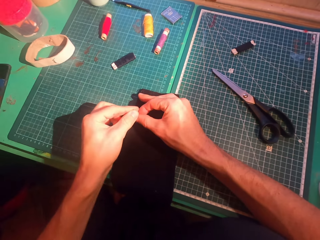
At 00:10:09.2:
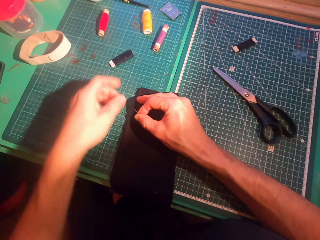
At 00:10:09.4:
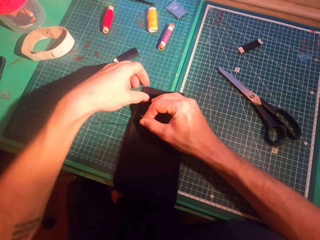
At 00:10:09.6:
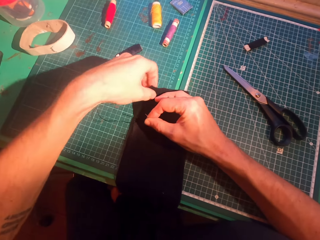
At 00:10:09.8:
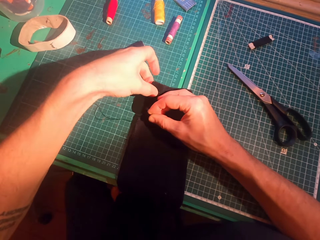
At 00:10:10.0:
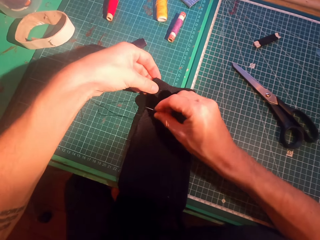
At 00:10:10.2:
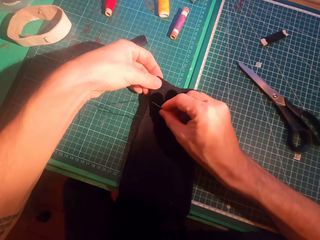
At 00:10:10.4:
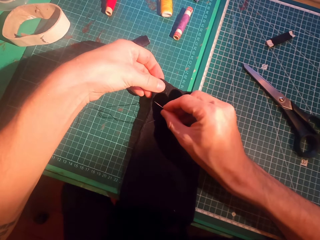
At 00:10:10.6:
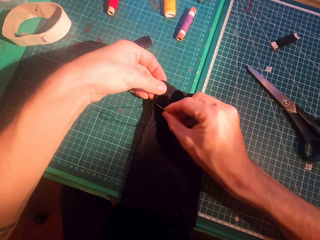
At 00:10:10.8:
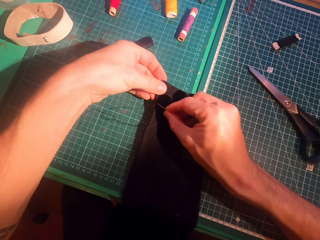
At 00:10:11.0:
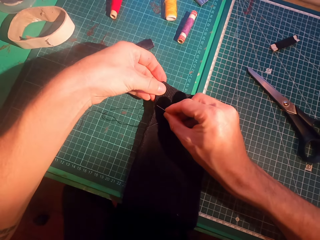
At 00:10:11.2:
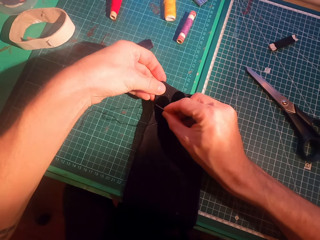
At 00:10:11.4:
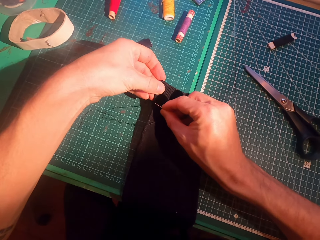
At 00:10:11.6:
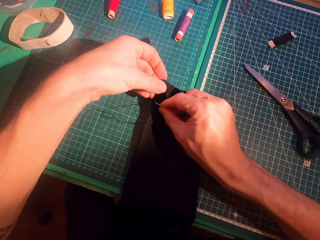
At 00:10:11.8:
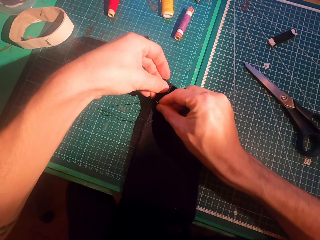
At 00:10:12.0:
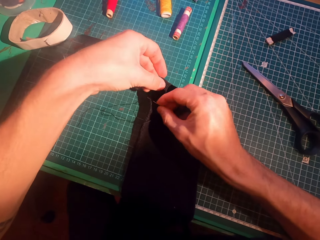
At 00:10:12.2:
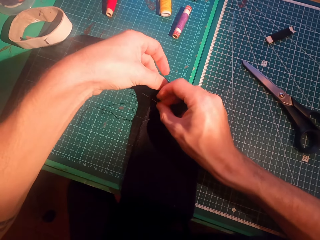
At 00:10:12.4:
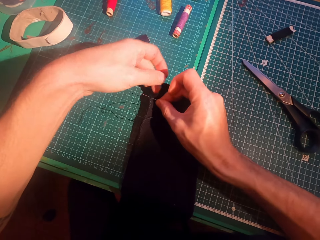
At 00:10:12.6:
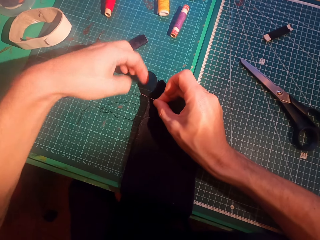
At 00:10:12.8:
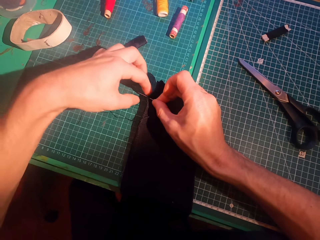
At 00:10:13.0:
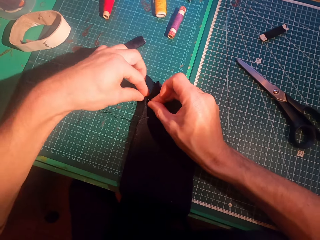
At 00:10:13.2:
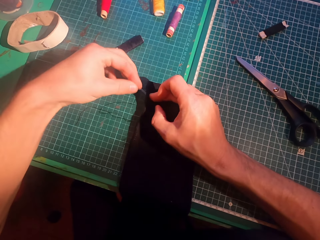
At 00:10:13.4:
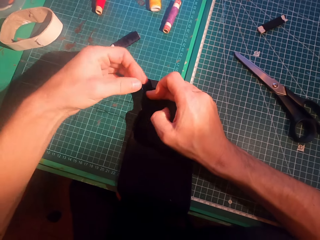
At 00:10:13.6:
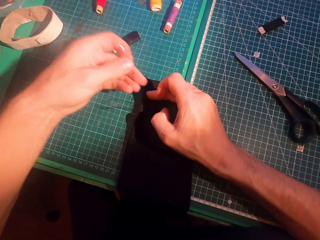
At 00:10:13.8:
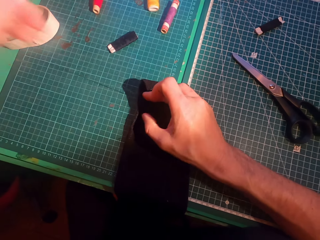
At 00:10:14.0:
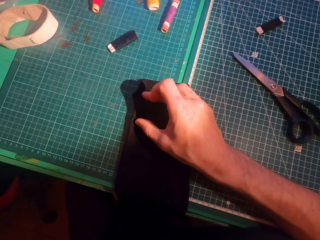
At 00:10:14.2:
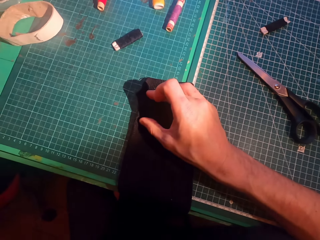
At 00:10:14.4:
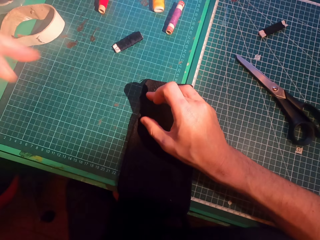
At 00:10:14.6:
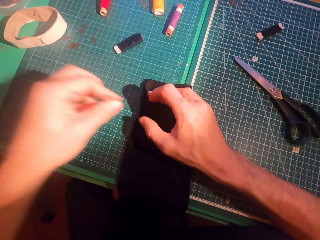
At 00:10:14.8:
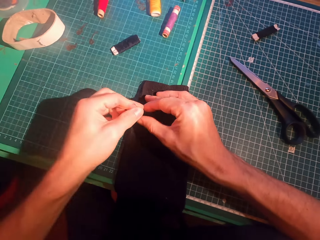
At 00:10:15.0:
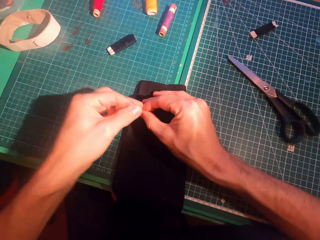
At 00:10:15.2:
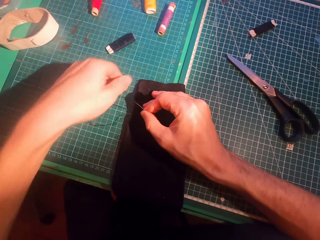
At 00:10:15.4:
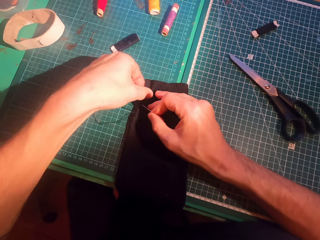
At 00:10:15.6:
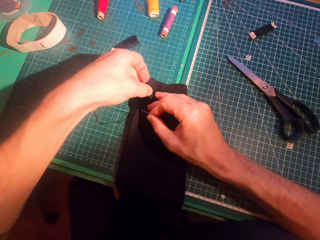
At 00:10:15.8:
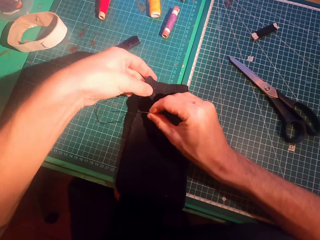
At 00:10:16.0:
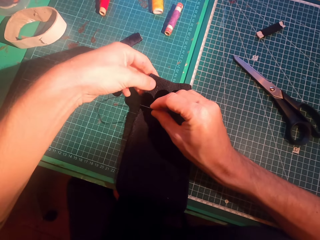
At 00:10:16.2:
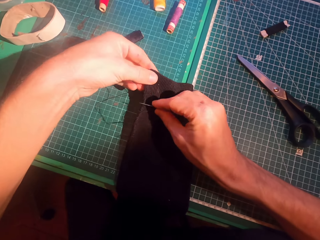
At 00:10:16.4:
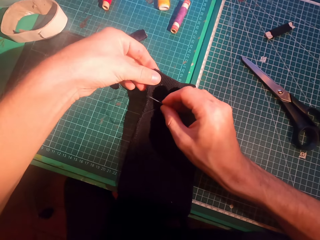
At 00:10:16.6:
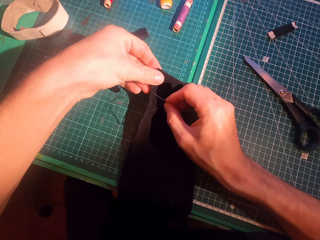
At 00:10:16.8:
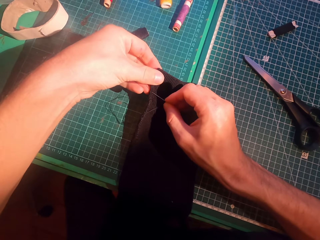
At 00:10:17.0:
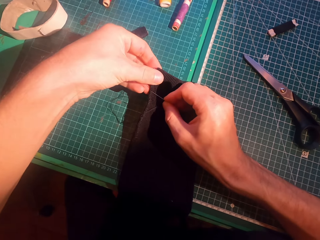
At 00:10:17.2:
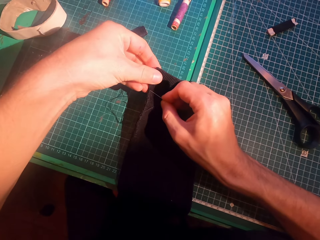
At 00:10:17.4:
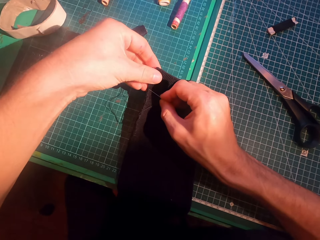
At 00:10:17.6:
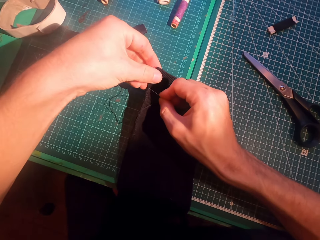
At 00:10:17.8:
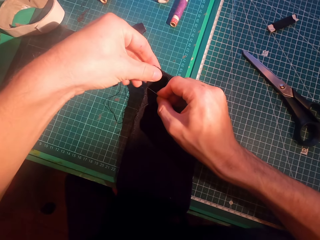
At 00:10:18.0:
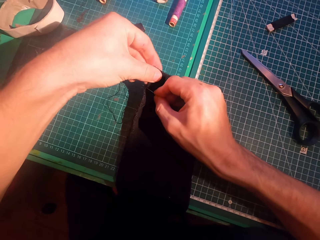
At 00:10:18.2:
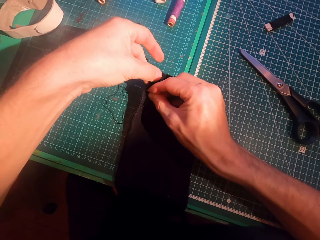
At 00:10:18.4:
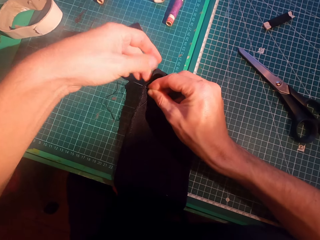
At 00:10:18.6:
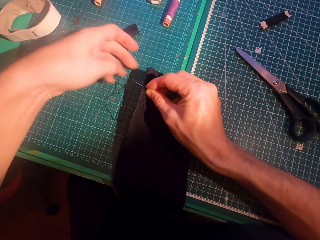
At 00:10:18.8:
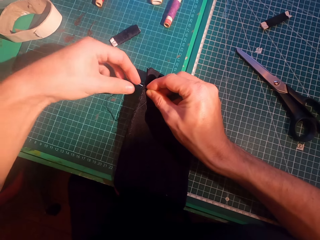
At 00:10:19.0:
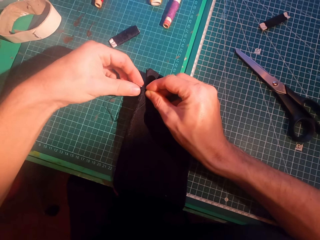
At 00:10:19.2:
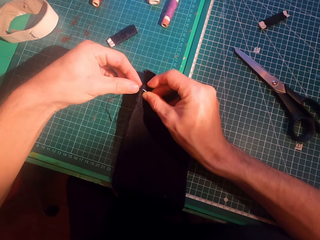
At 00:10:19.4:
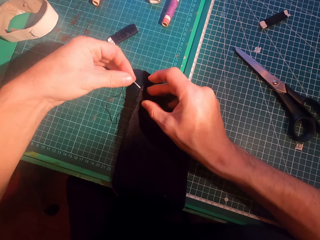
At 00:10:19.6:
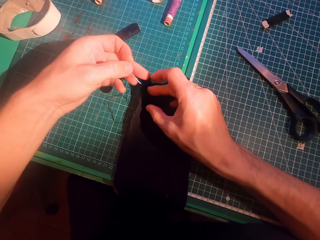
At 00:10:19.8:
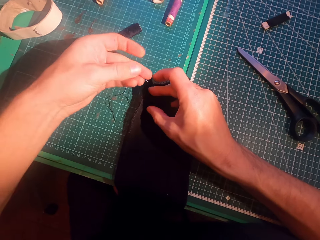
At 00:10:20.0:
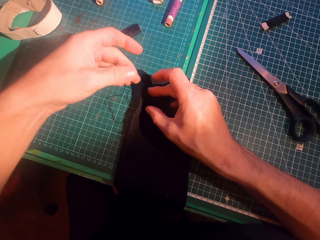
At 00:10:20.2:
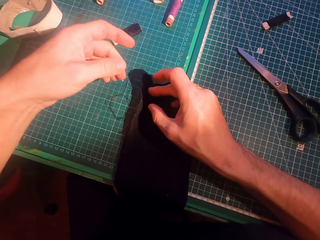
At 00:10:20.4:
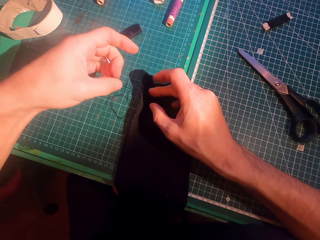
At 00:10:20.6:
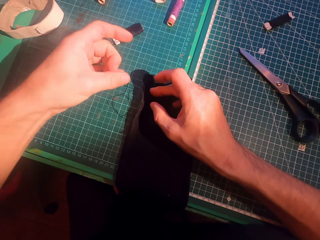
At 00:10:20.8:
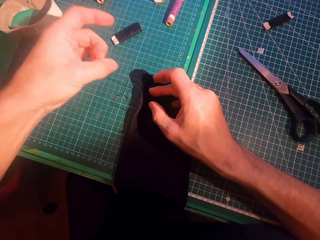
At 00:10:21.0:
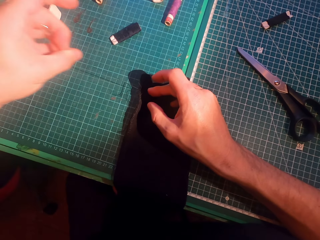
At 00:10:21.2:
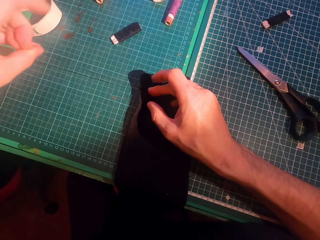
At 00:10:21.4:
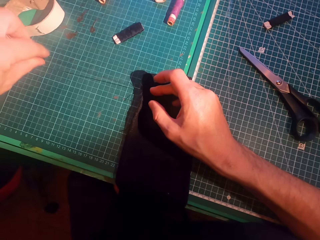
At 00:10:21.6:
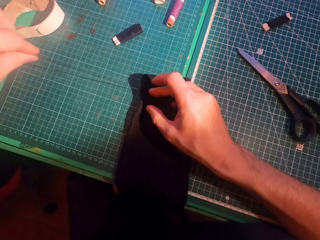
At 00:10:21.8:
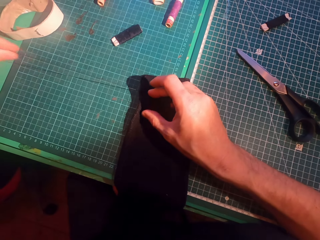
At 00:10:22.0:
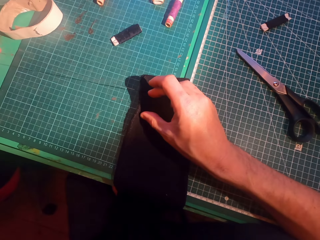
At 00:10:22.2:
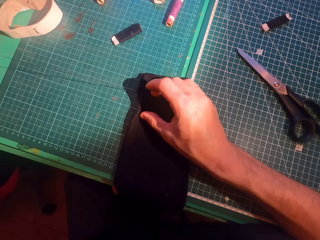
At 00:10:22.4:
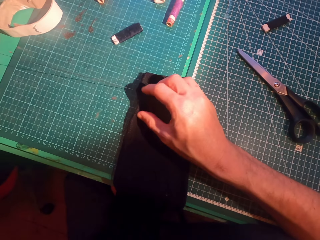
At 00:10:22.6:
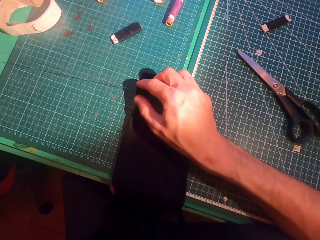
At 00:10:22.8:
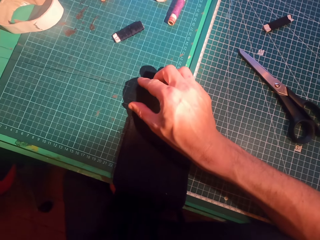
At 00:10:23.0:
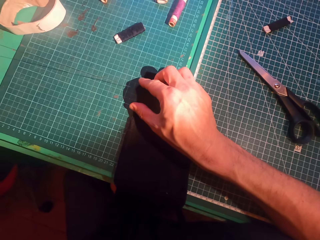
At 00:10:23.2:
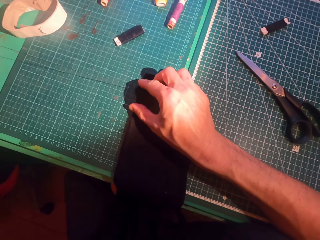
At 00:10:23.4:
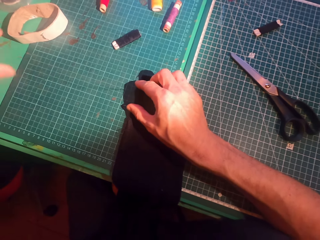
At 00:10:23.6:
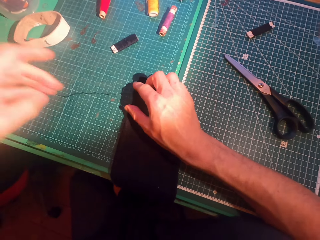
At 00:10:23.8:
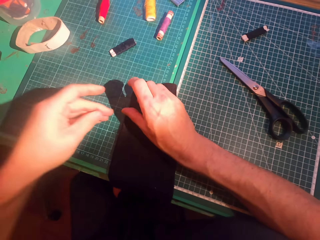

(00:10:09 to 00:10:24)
The camera wearer inserts a needle in a sweater. They straighten a thread. They insert the needle in the sweater. They straighten the thread.

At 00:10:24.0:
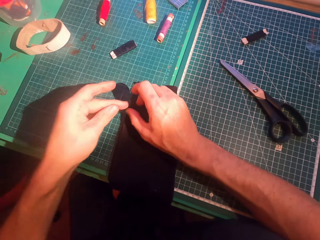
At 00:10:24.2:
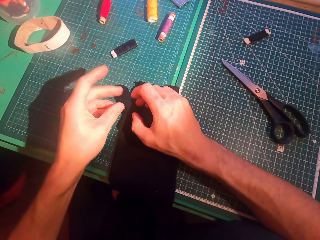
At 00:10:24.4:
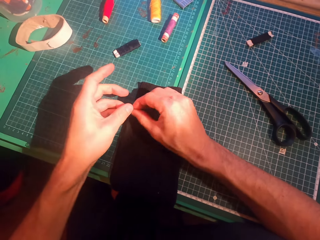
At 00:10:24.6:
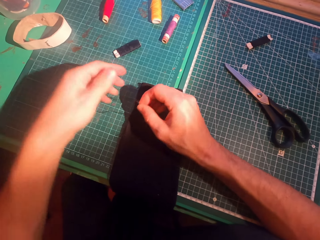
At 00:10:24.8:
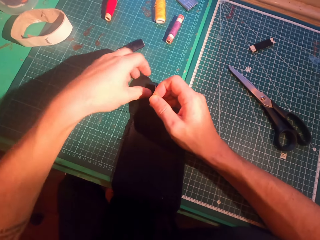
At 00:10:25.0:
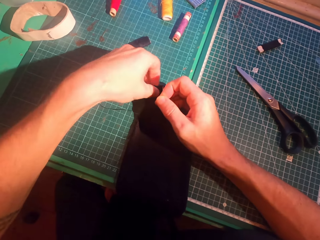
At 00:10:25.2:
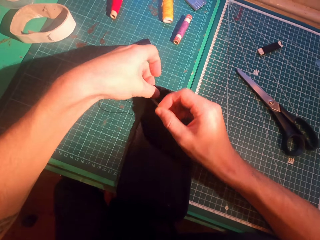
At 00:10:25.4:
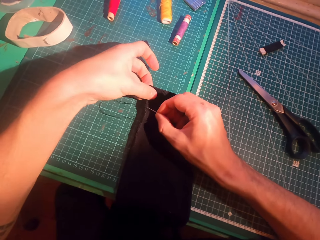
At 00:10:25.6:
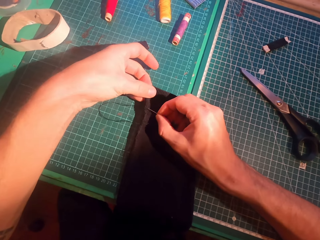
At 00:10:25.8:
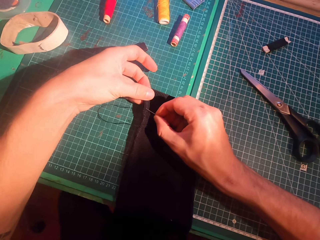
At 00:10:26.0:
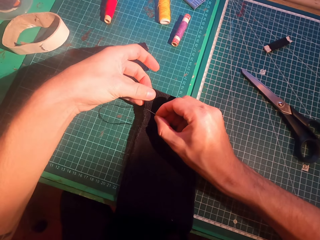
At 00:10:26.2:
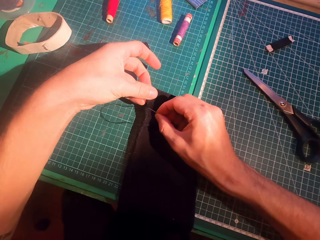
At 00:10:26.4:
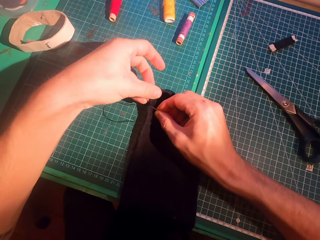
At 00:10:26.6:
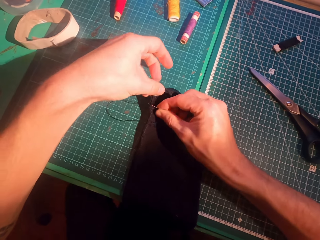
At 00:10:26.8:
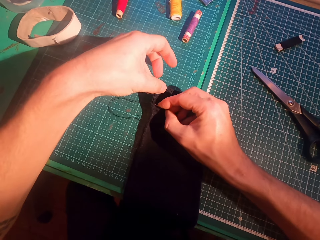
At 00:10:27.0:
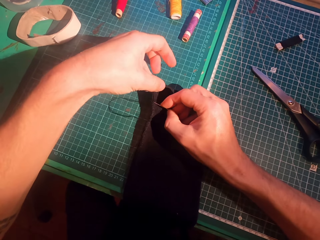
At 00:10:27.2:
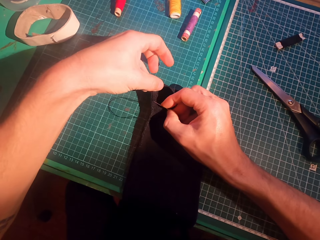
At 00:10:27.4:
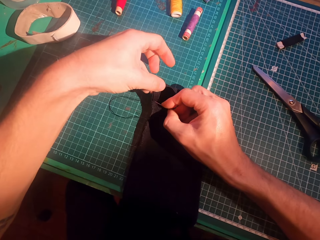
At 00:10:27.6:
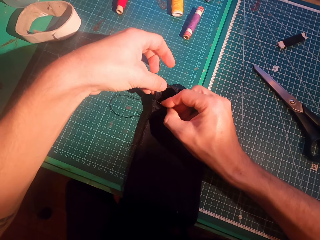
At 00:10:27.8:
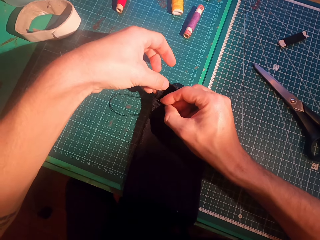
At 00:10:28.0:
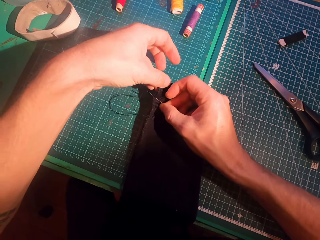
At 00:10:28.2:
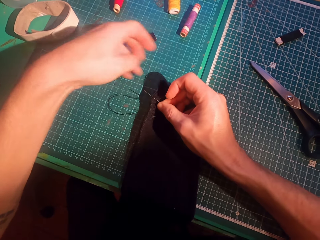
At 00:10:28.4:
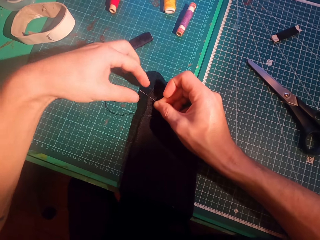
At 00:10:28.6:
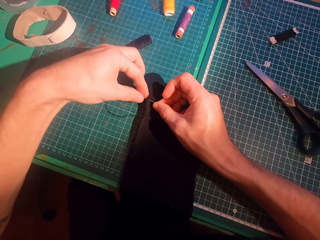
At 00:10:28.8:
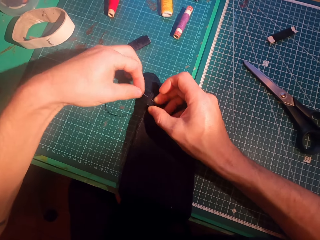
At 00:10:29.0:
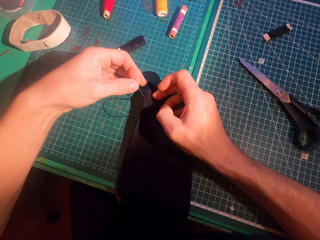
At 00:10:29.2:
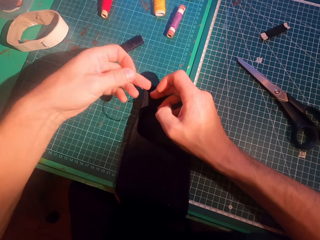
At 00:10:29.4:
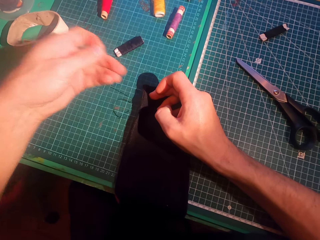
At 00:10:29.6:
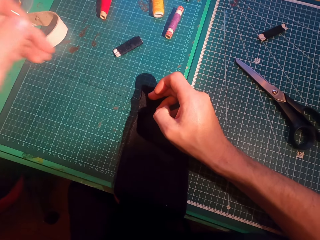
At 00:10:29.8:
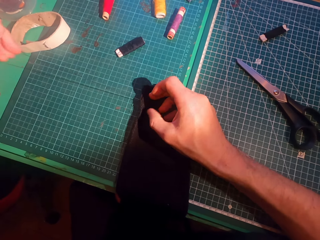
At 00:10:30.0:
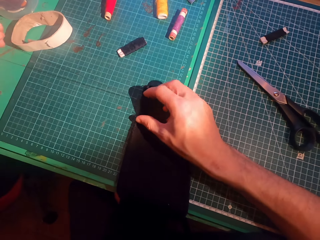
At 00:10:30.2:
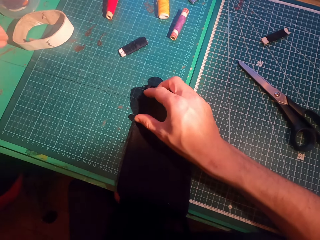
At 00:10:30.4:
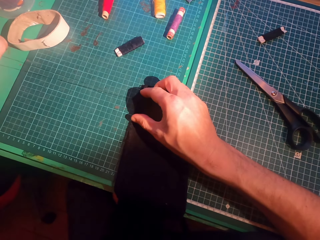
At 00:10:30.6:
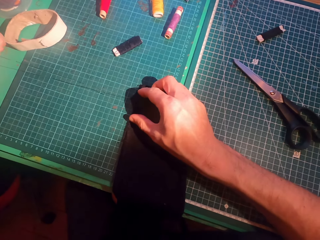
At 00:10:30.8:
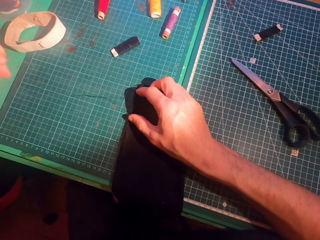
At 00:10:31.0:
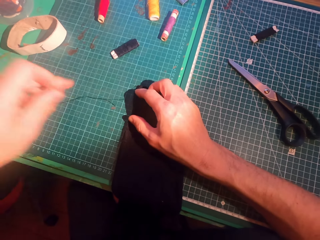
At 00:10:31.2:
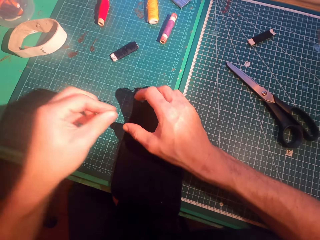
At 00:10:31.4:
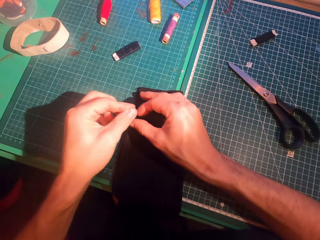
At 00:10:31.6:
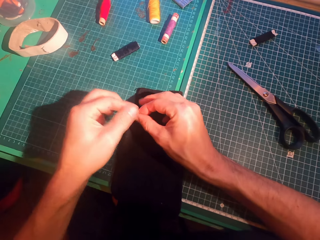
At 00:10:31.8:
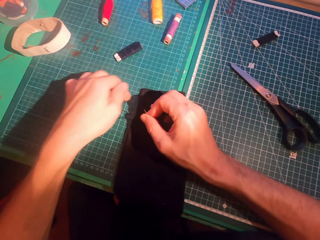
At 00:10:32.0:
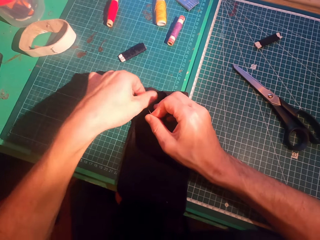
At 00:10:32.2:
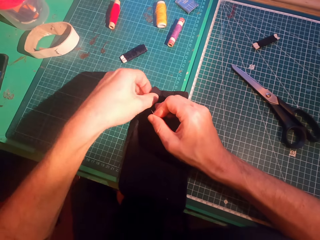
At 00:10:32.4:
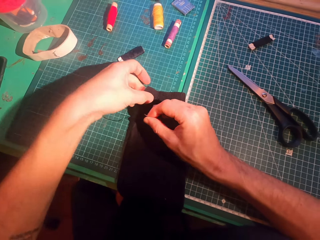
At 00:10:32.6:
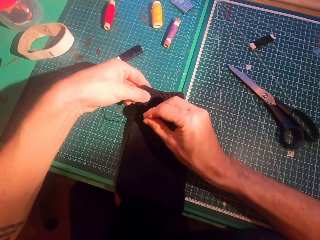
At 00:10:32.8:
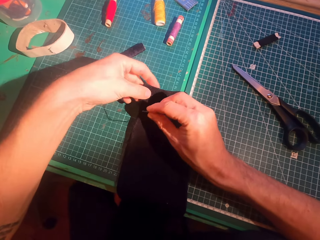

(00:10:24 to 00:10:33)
The camera wearer inserts a needle in a sweater. They straighten a thread.
